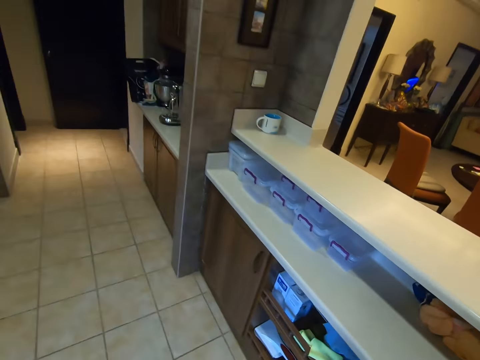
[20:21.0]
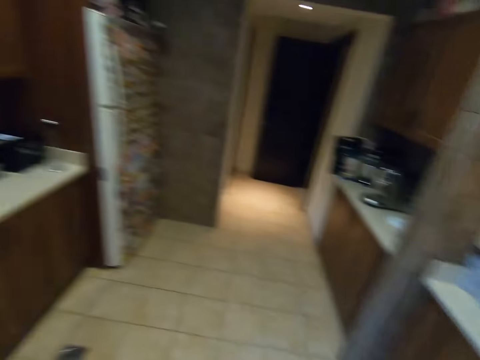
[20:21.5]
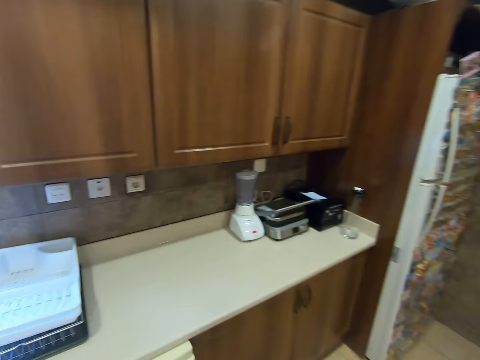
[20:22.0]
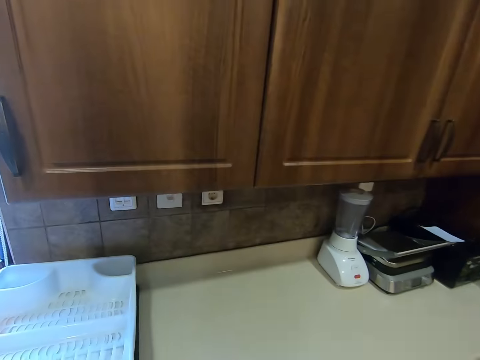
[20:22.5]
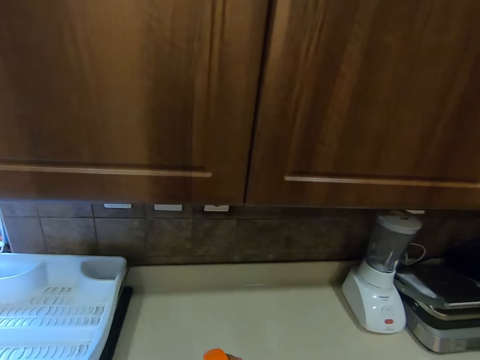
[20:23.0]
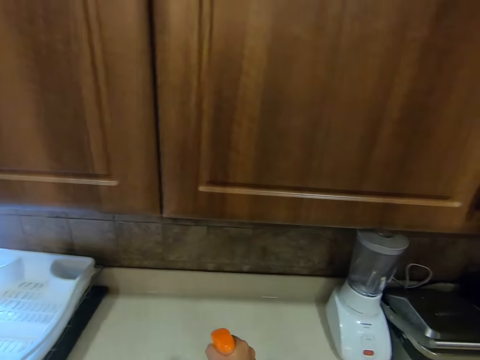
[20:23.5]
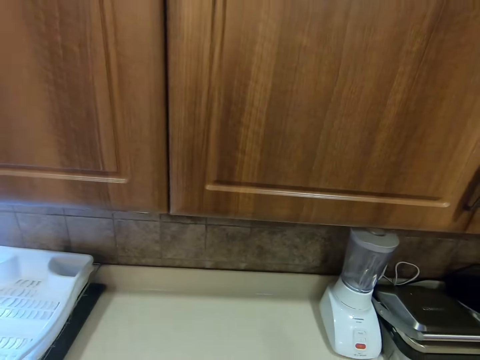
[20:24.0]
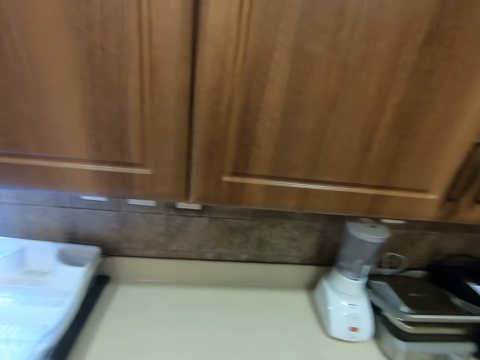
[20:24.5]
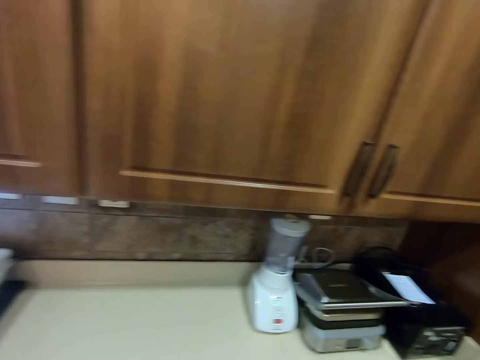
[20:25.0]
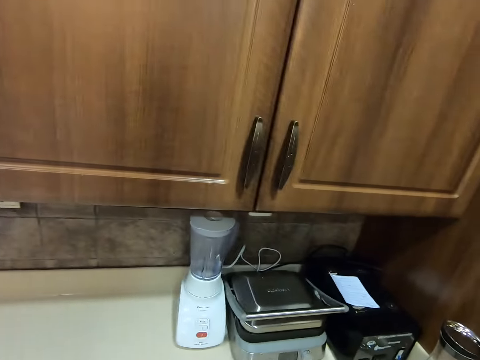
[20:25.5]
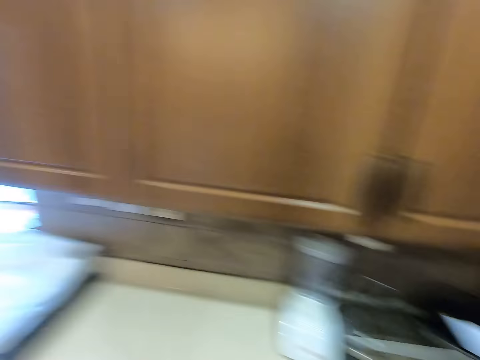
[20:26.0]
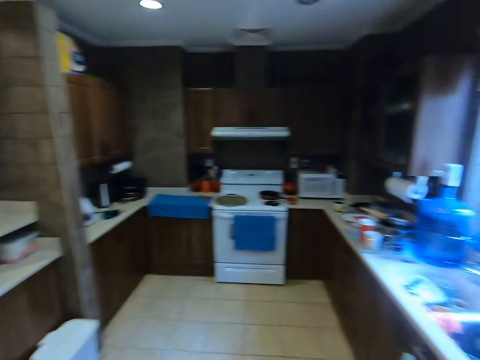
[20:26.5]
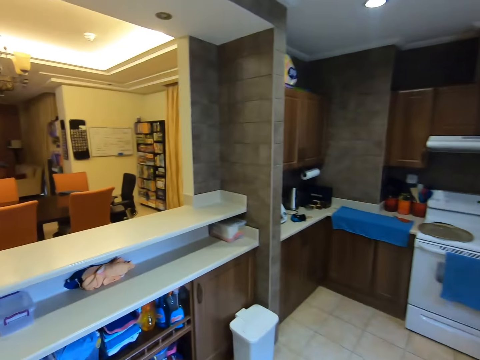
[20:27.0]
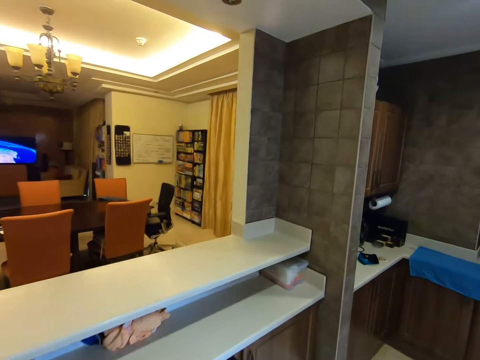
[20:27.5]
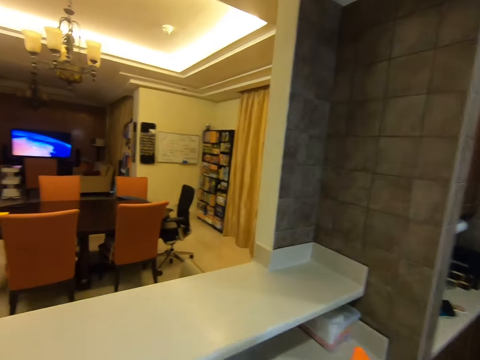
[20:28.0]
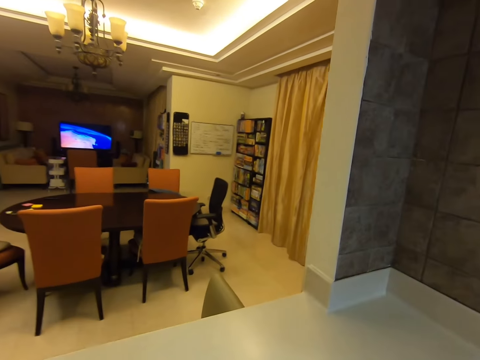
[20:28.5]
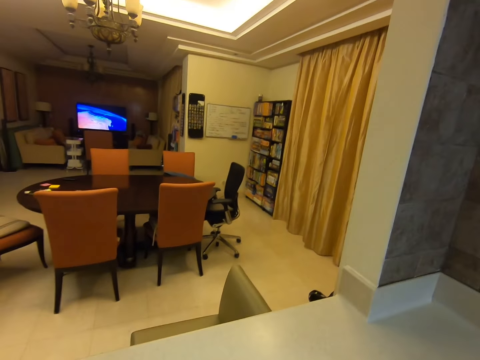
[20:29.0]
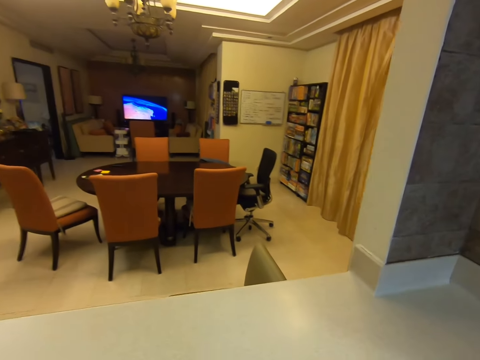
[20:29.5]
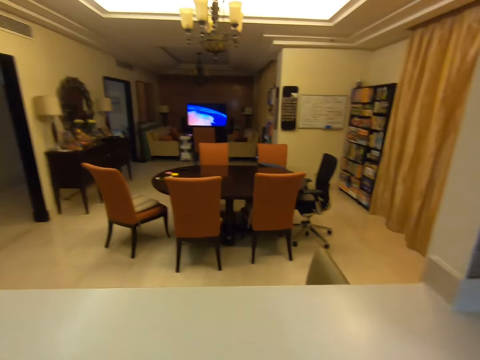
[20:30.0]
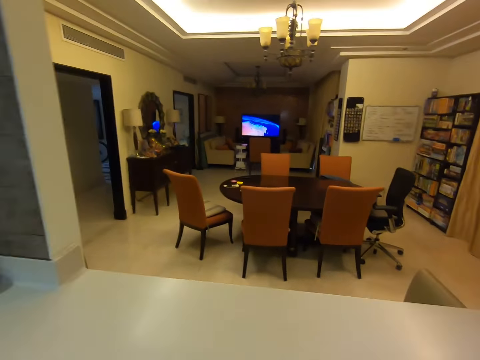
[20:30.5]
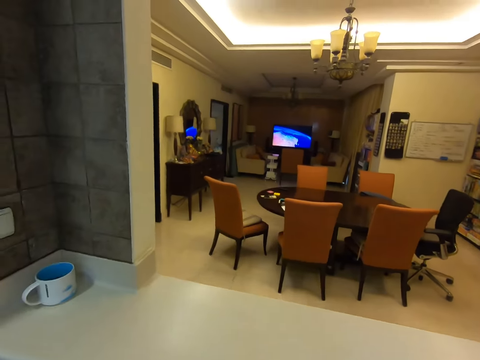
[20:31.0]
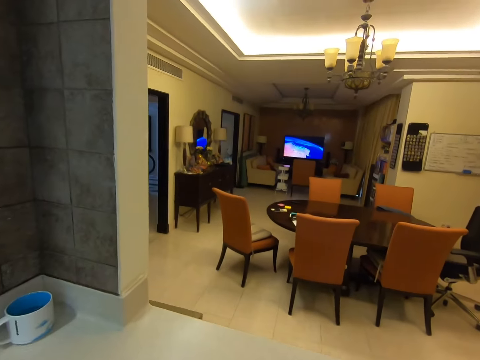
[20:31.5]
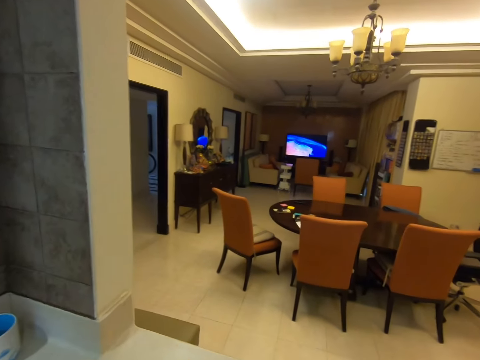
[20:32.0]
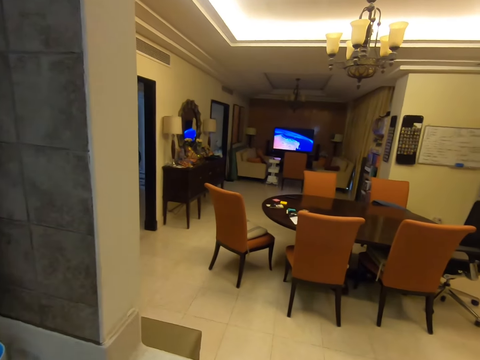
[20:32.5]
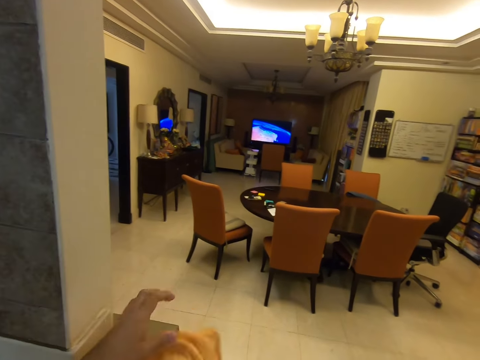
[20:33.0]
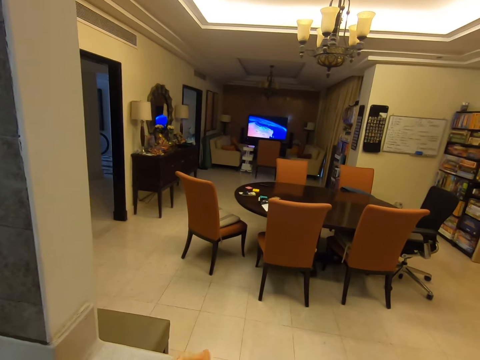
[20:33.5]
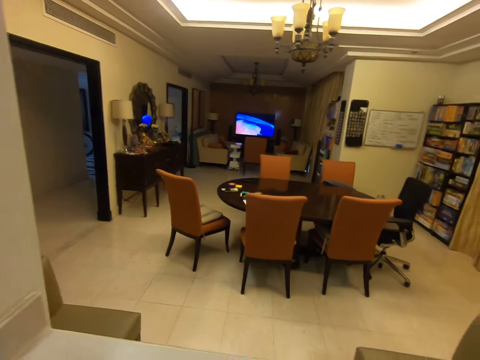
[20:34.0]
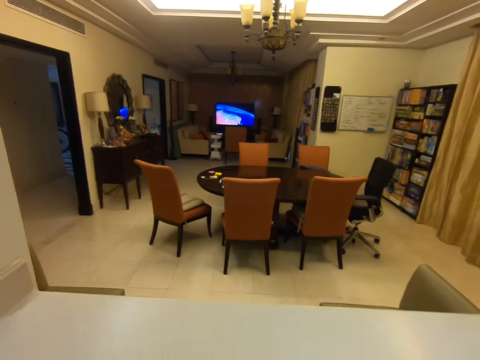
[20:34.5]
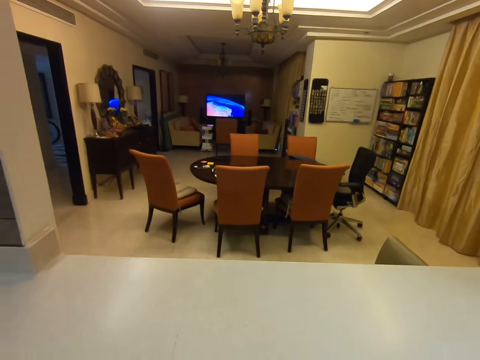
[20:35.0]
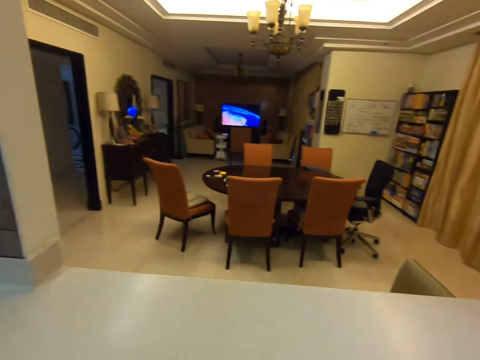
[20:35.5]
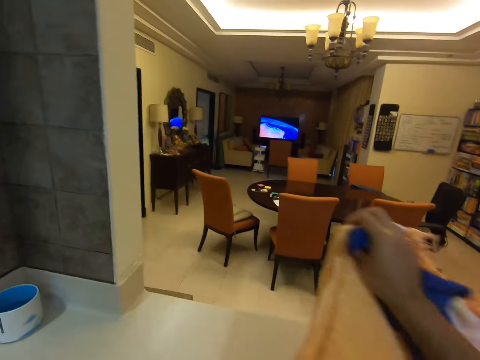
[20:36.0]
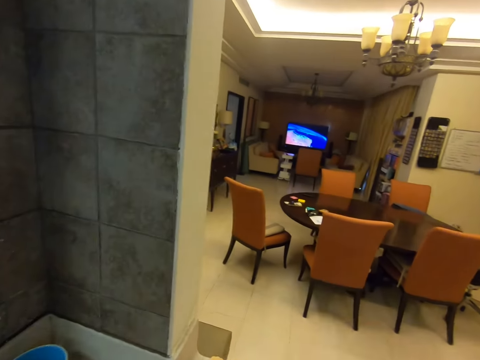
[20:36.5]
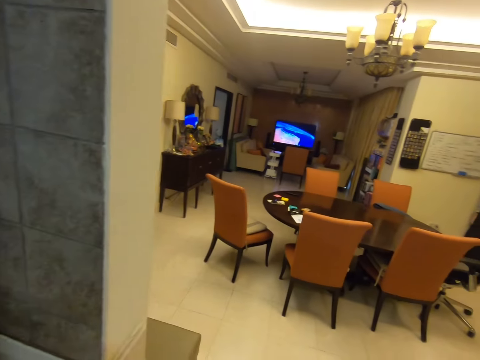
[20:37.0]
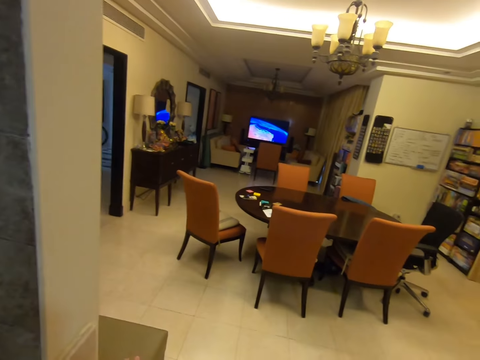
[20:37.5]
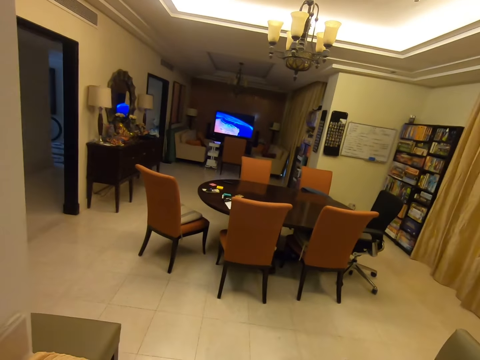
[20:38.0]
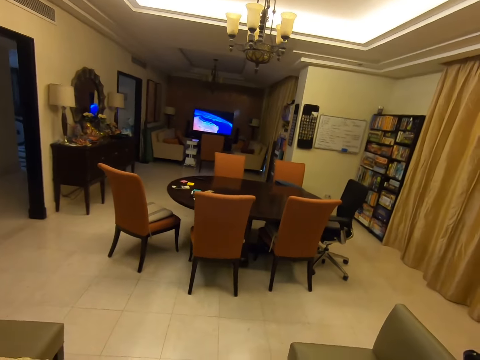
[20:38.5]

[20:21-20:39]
The camera wearer turns back. They walk forward. They sprinkle something on the kitchen bench. They turn back. They walk right. They move left. They throw a yellow cloth on the kitchen bench. They throw it repeatedly.

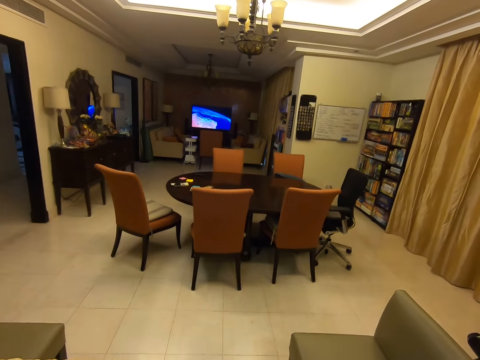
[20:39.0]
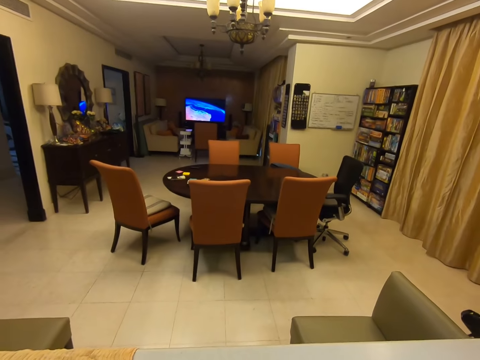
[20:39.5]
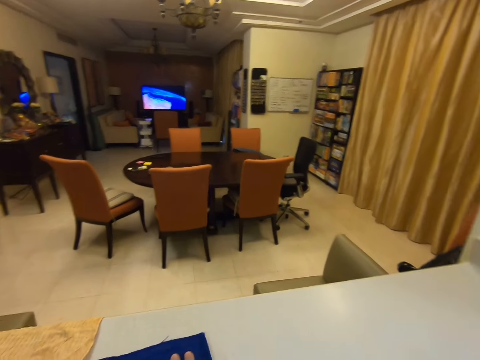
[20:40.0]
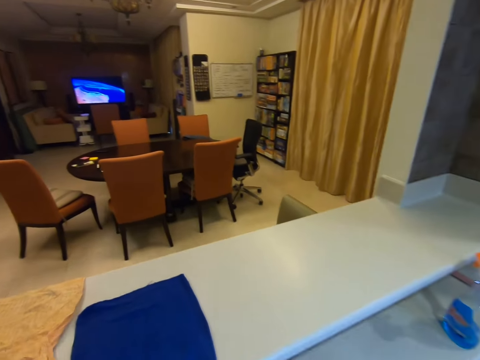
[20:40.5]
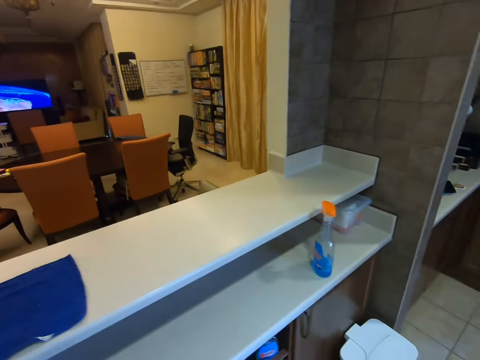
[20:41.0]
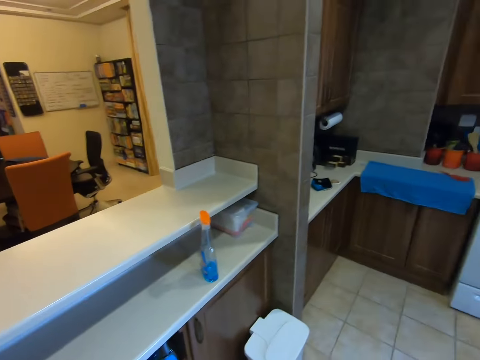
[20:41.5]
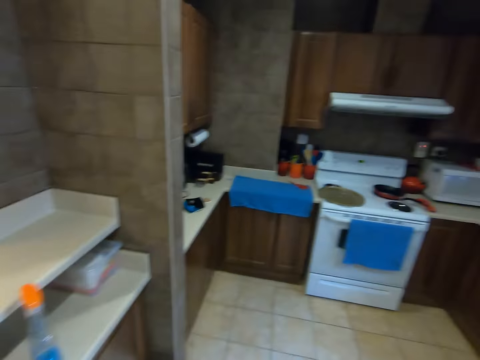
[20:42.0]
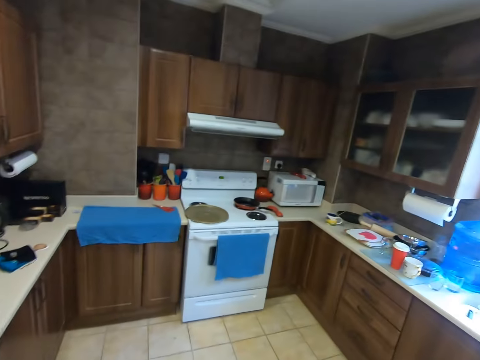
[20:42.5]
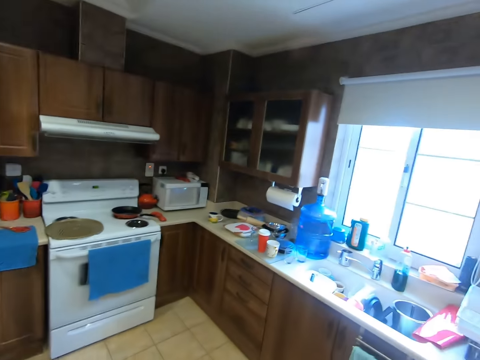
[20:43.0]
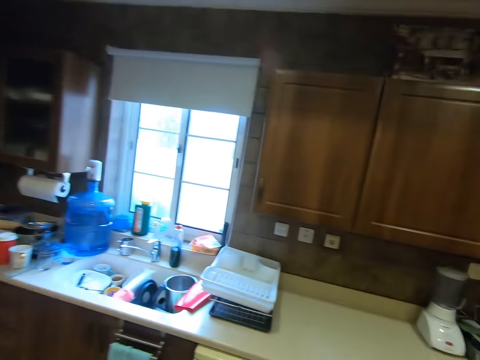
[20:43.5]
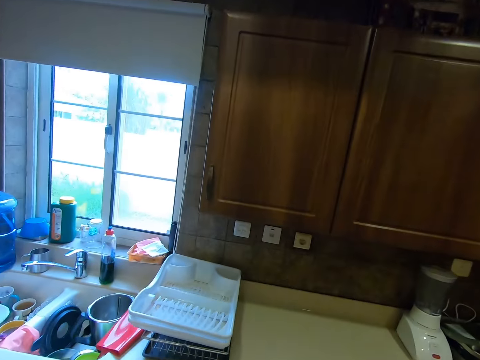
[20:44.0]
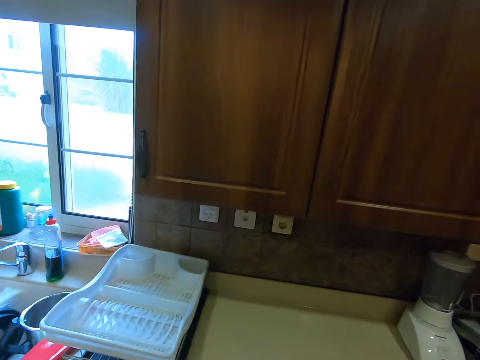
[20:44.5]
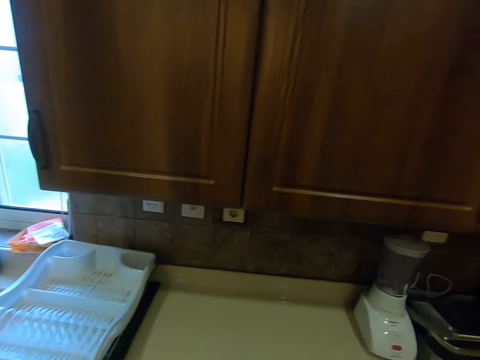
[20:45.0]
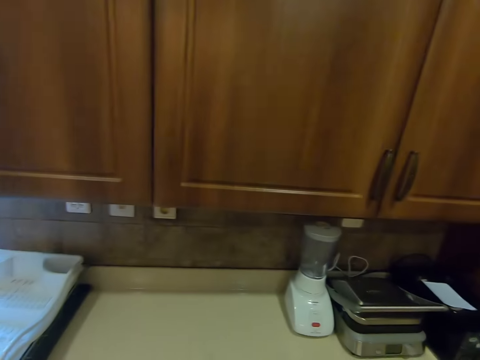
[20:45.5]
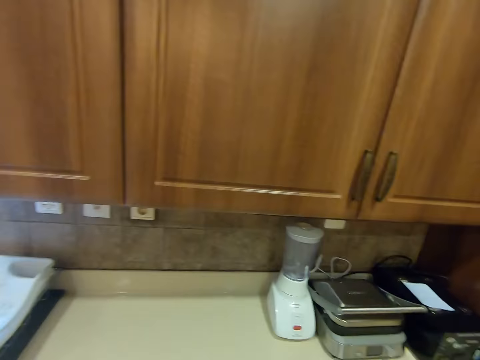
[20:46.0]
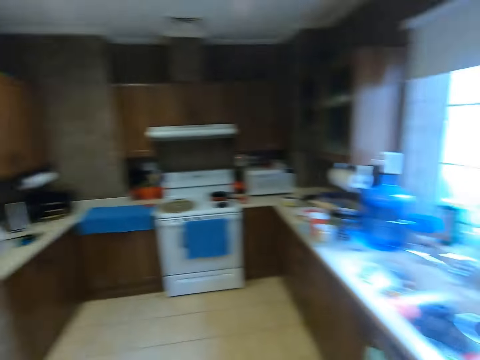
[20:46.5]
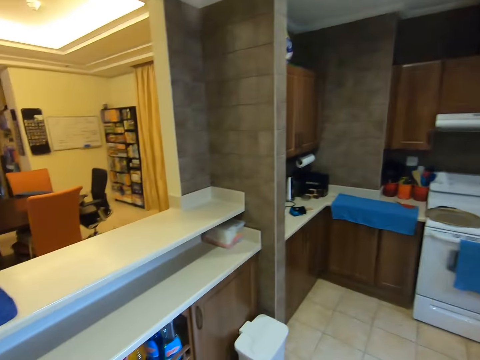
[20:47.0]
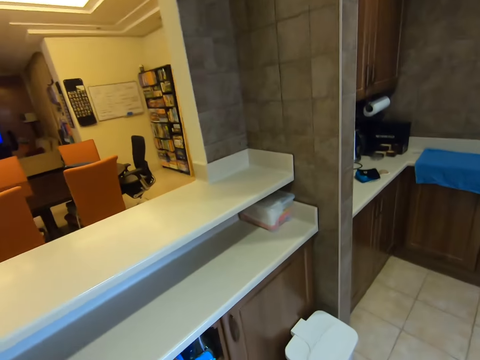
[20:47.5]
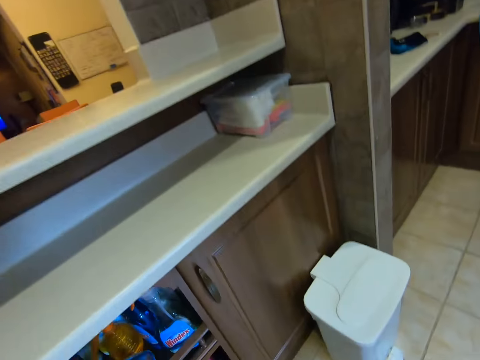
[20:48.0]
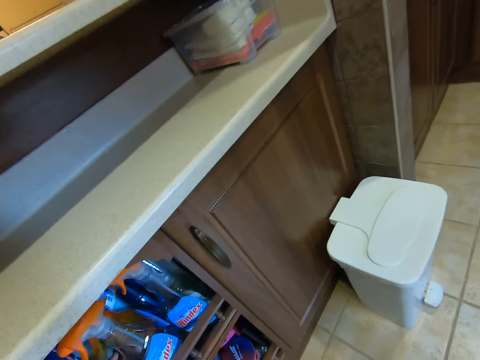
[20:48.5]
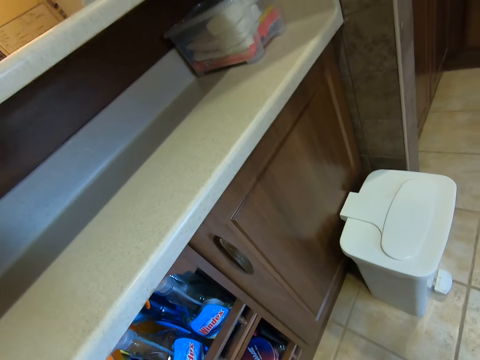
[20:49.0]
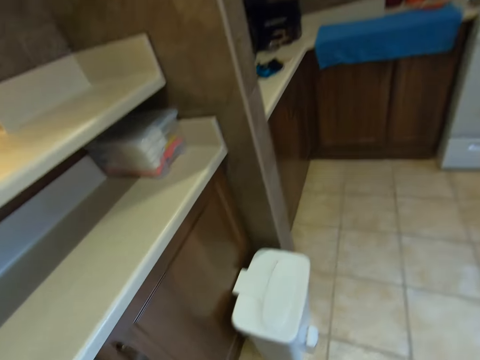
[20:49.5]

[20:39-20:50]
The camera wearer turns back. They look around the kitchen. They walk forward. They sprinkle something on the kitchen bench. They turn back. They walk right. They place the sprinkler bottle in the cabinet.
